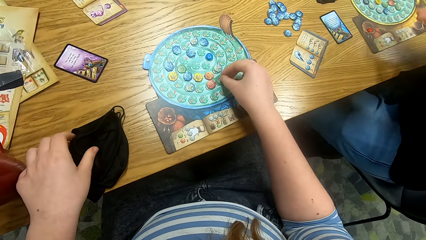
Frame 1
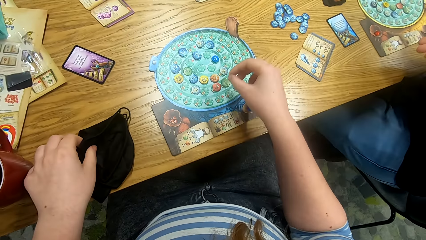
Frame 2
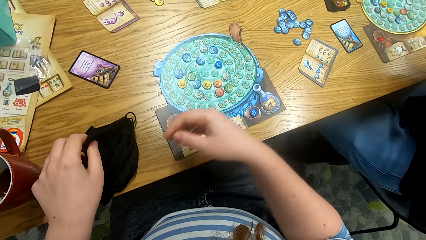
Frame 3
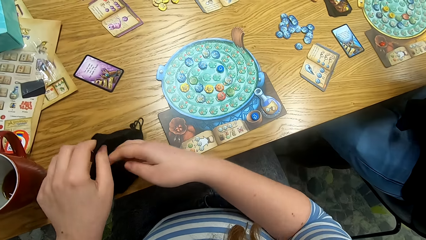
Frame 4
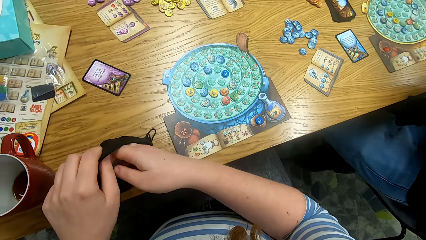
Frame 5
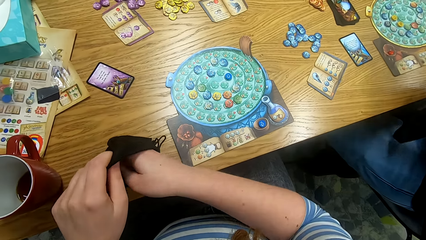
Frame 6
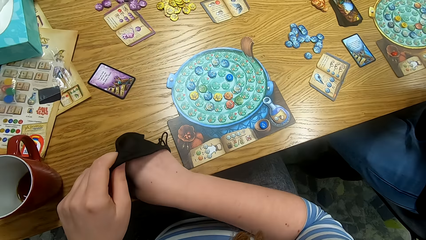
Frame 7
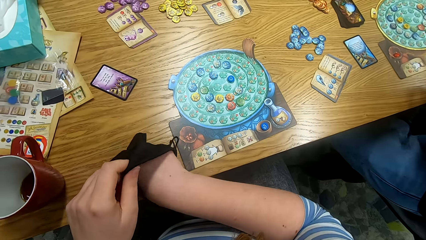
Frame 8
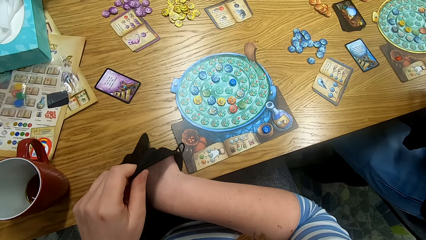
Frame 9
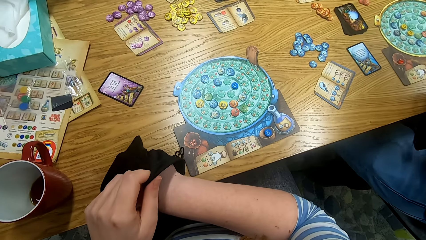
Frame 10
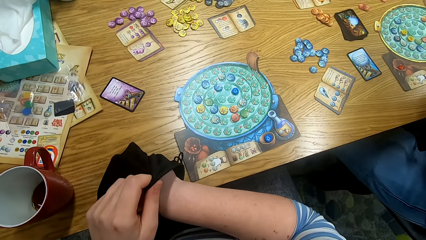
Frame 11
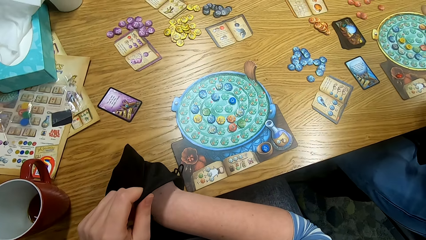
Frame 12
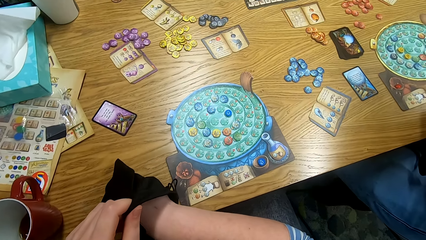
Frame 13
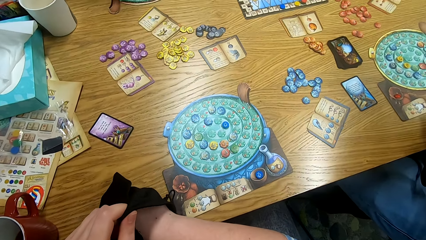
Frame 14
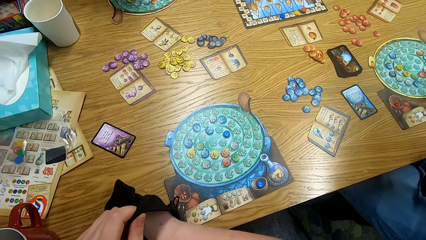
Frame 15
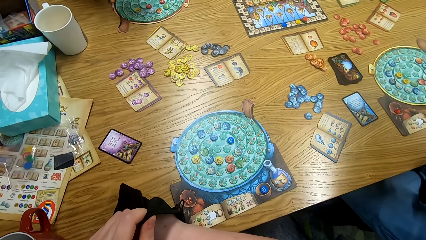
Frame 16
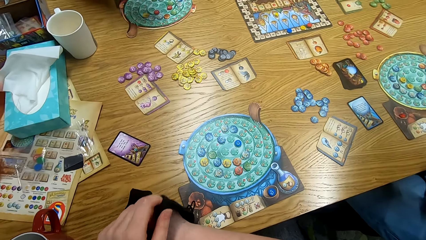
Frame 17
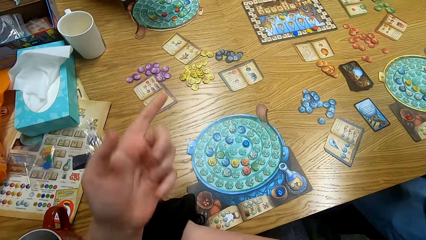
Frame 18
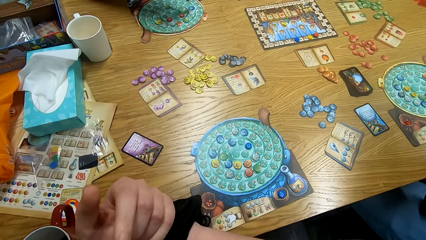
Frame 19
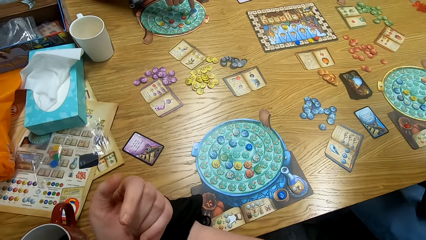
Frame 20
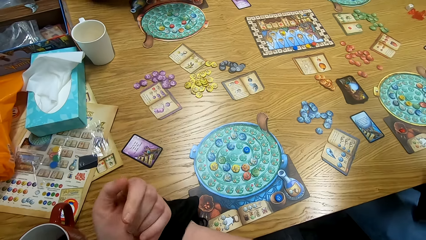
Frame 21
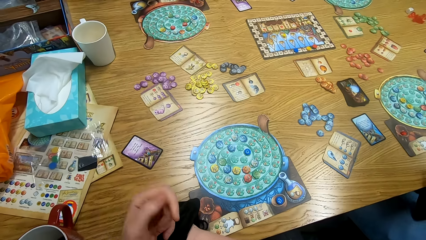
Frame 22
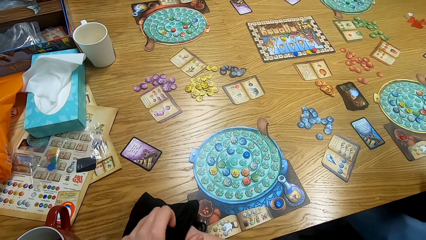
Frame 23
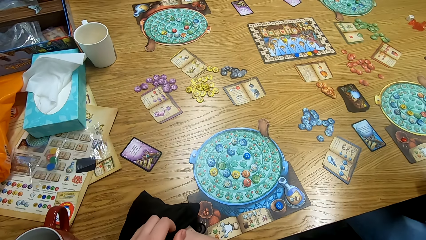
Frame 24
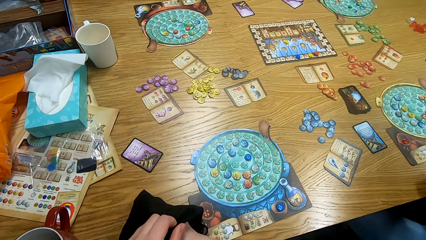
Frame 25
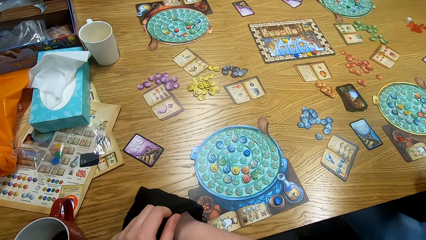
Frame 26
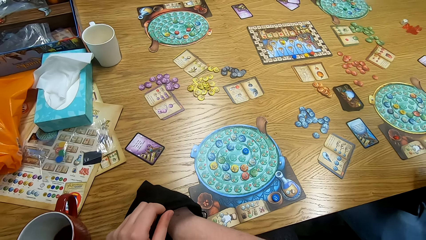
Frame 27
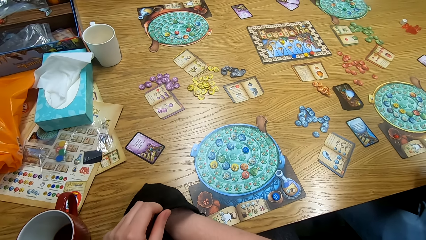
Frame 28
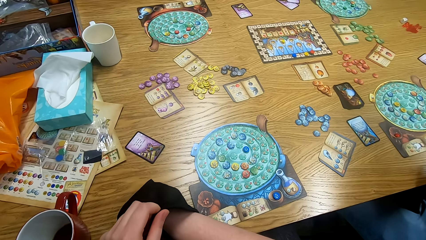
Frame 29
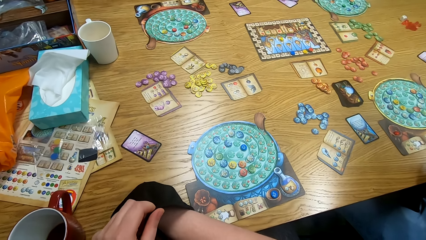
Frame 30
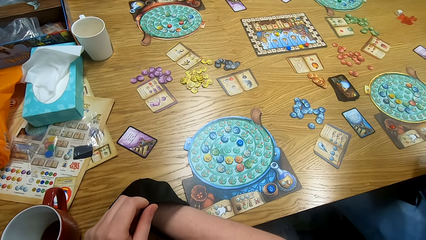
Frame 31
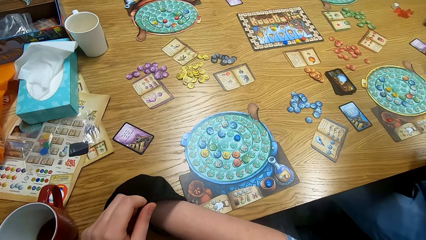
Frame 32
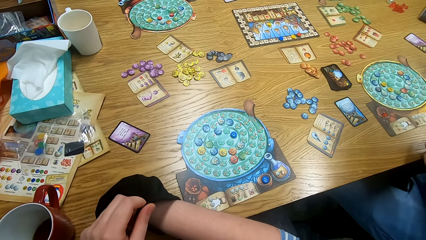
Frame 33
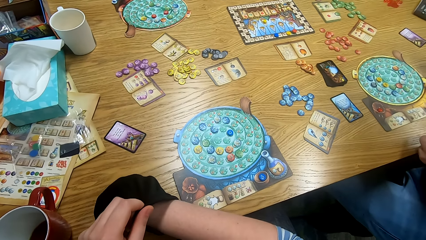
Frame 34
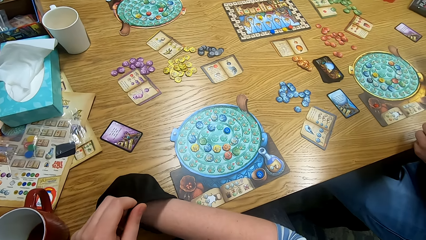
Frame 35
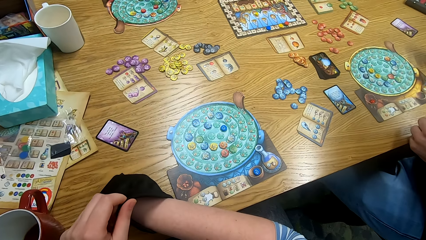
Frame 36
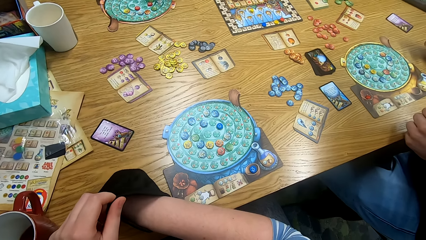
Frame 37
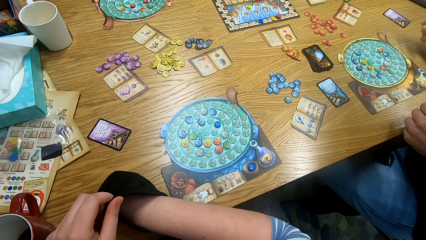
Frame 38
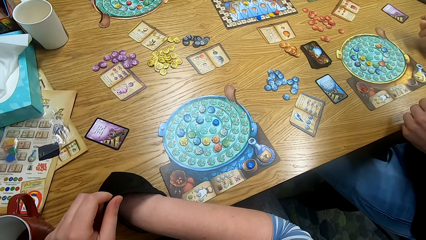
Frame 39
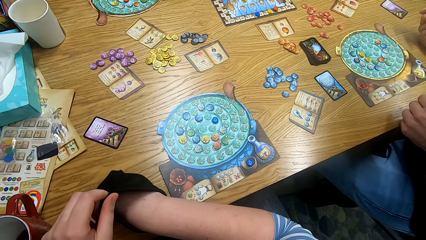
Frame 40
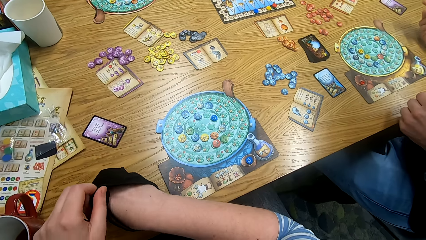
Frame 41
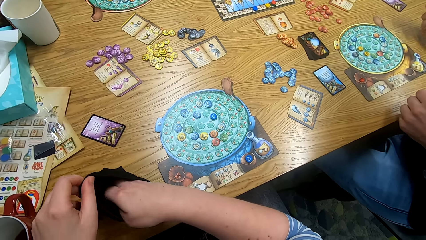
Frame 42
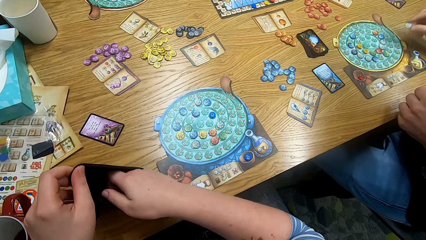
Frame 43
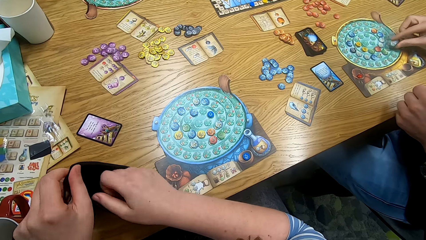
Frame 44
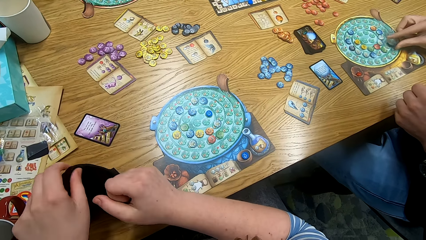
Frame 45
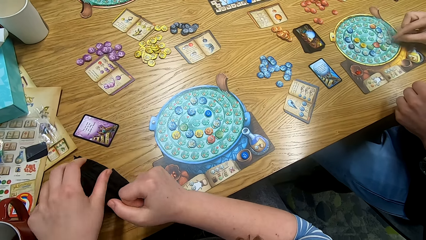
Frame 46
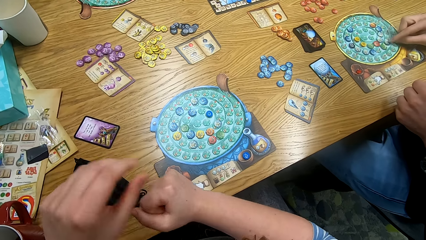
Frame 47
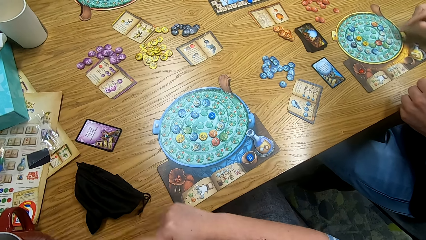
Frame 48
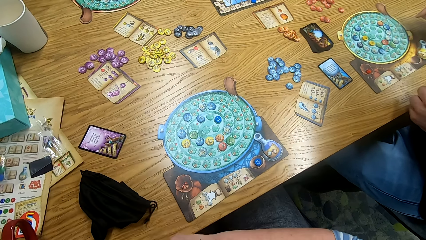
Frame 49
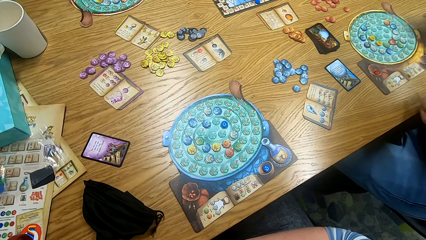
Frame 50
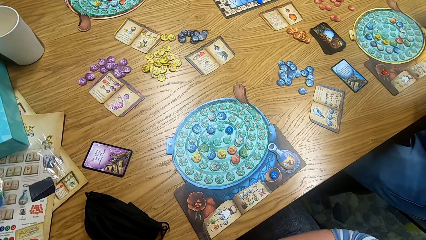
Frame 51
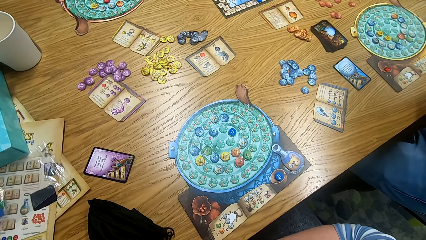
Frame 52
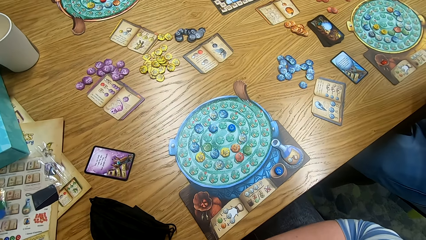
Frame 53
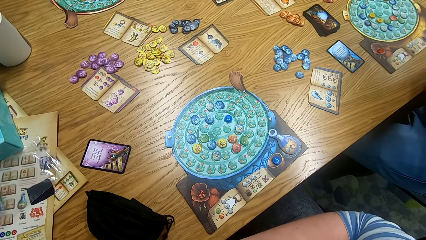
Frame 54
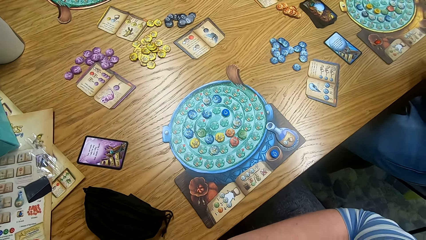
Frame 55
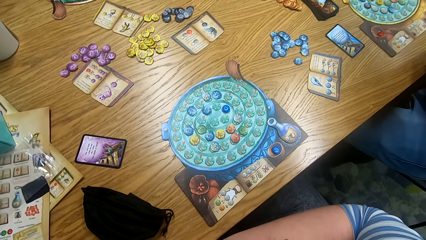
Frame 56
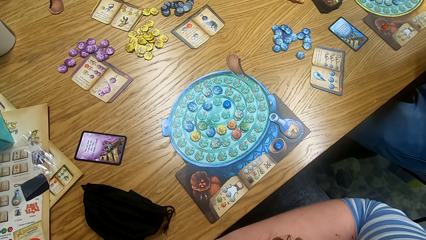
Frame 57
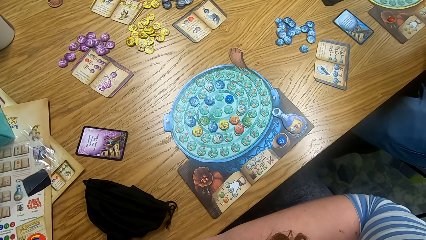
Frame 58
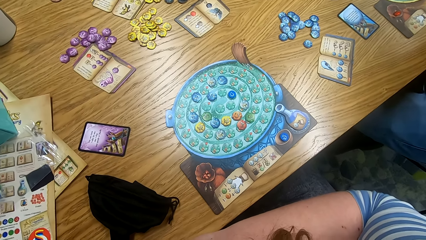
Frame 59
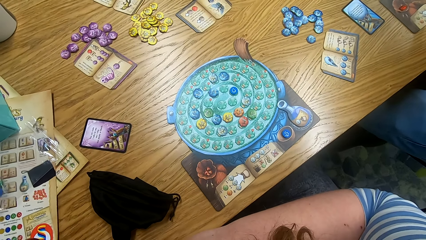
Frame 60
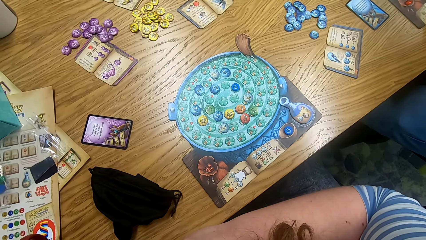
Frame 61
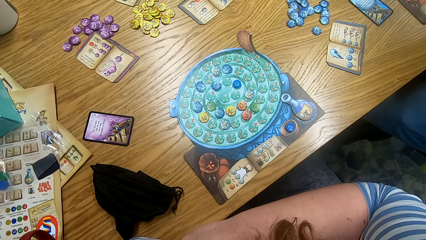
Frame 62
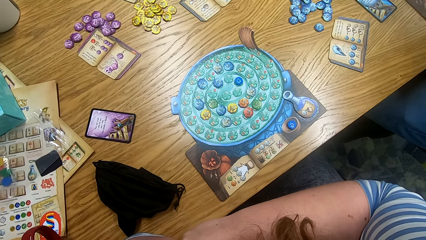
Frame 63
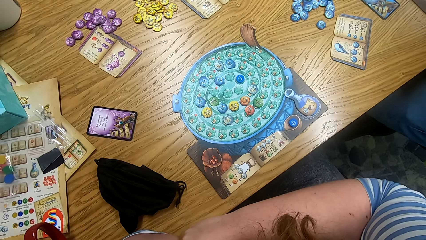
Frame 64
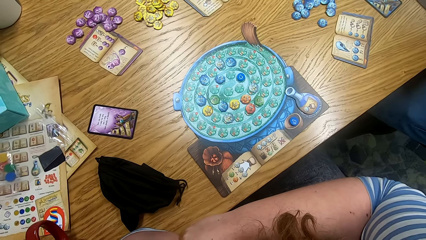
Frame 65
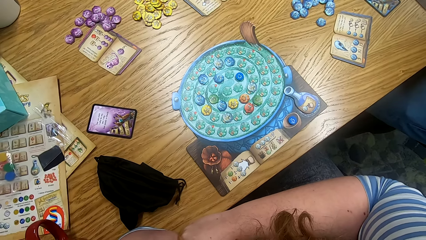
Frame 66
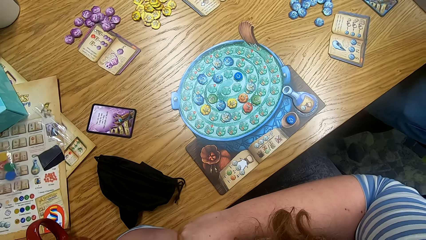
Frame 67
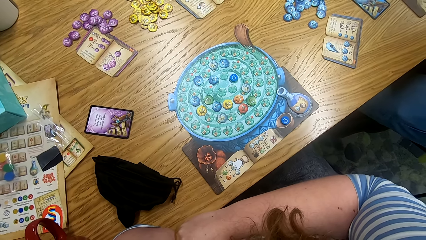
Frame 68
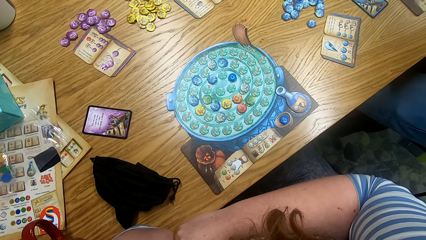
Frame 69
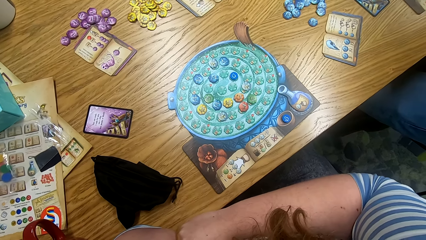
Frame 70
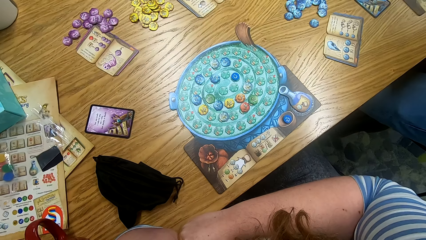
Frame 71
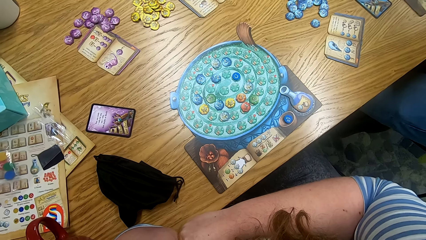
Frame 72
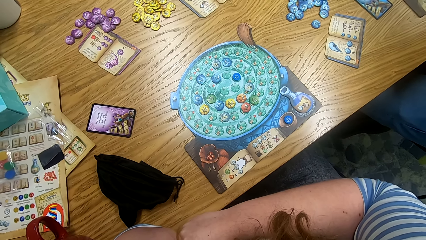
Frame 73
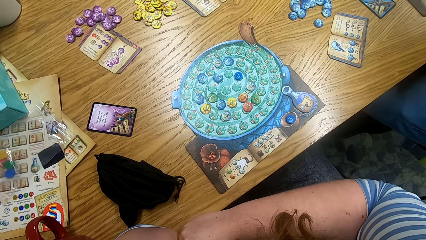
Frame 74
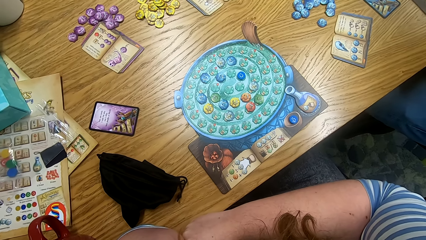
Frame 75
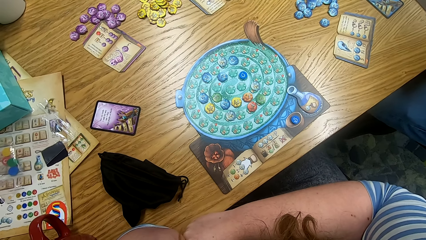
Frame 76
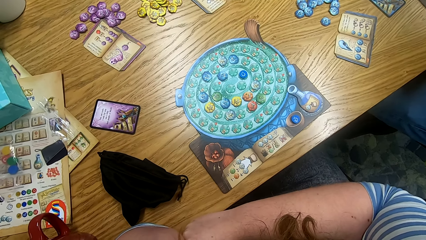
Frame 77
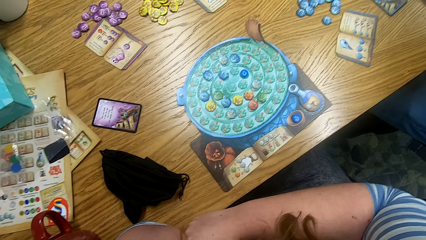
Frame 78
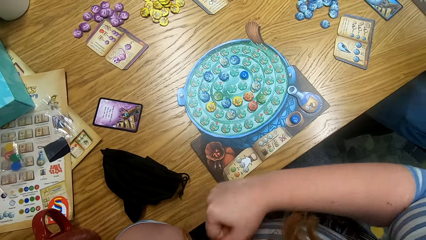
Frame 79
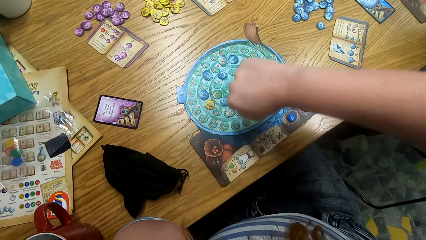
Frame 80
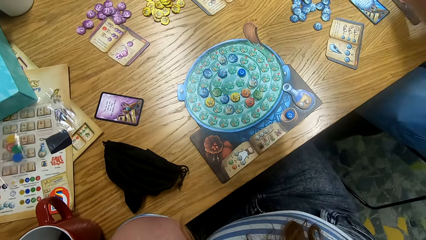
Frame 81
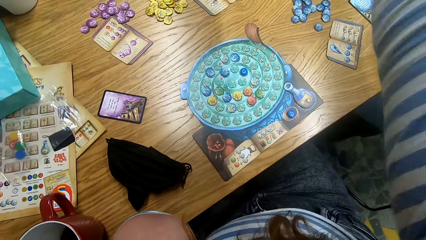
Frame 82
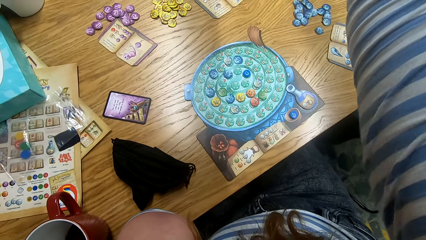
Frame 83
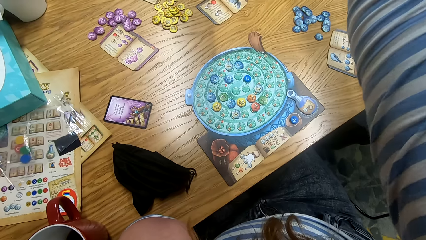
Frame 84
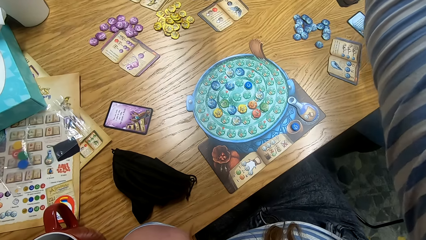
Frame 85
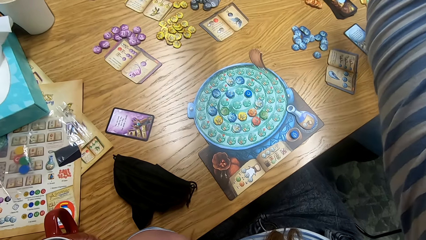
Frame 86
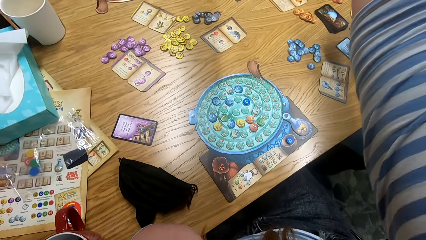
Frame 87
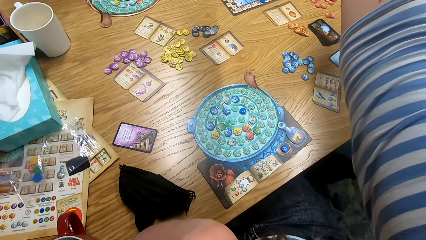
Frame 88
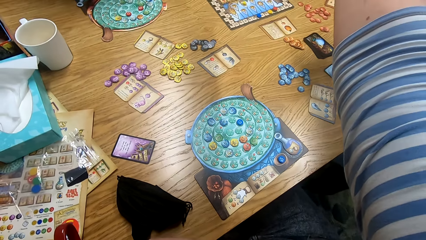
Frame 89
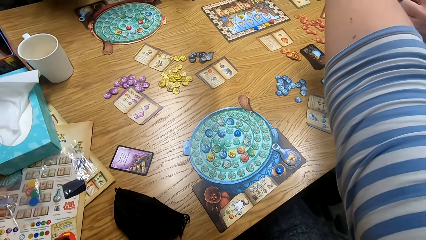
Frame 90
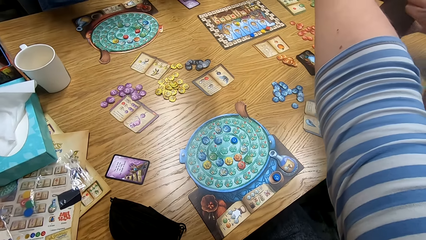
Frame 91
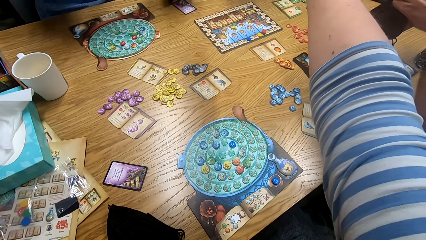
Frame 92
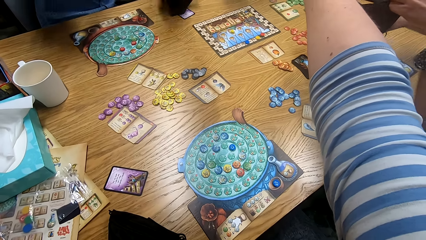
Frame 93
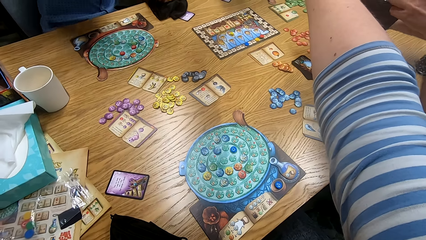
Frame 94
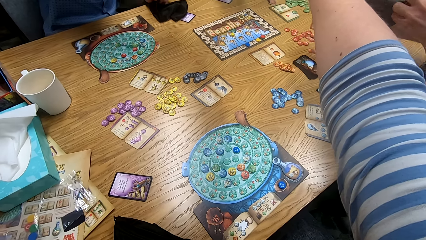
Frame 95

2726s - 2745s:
The camera wearer places the token on the board. He puts the right hand in a bag and takes a token from the bag. A man plays something. The man places the token on the board. The camera wearer looks around. He stretches the right hand and holds his hand in the middle of the table.
